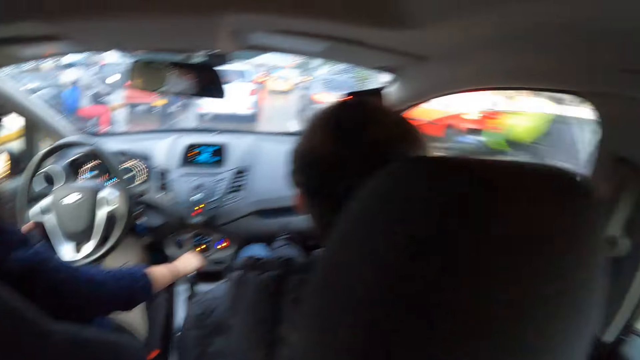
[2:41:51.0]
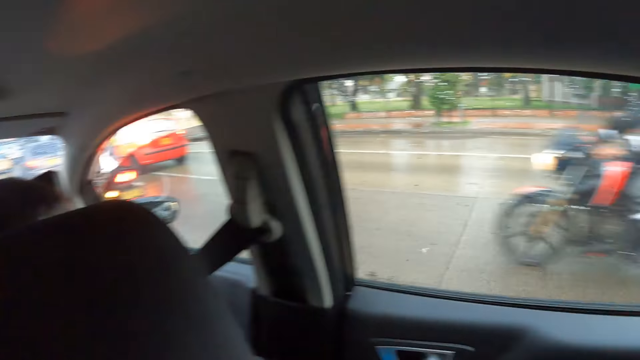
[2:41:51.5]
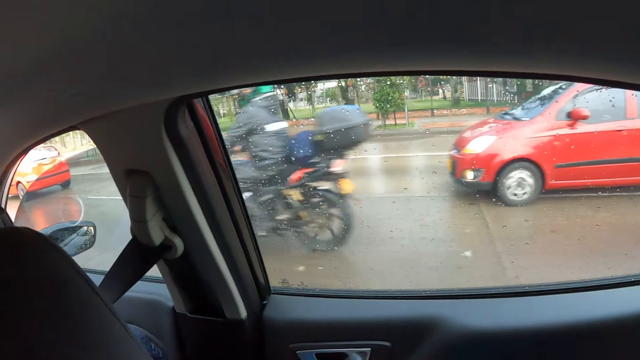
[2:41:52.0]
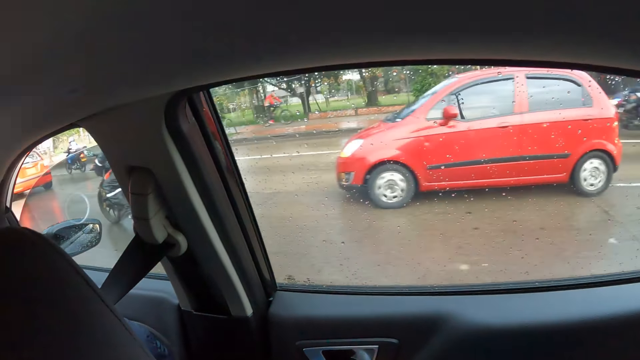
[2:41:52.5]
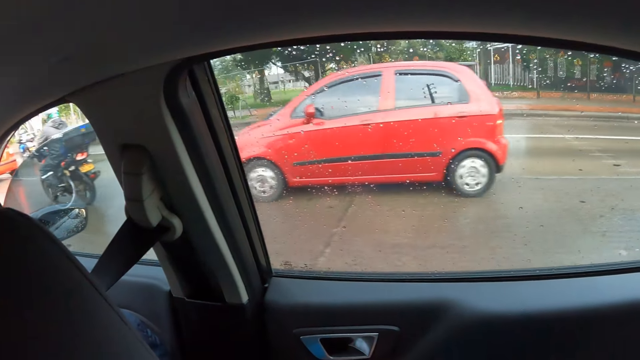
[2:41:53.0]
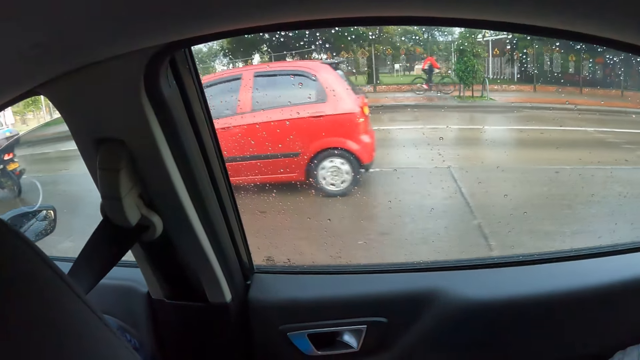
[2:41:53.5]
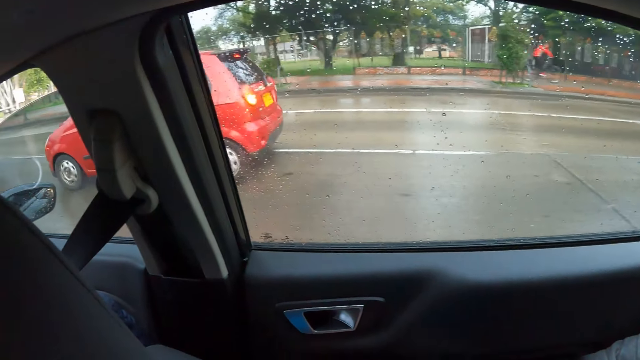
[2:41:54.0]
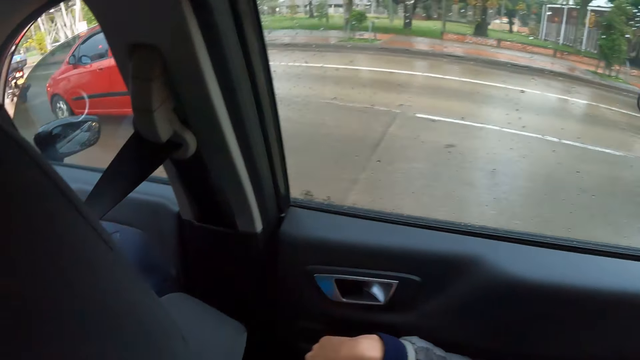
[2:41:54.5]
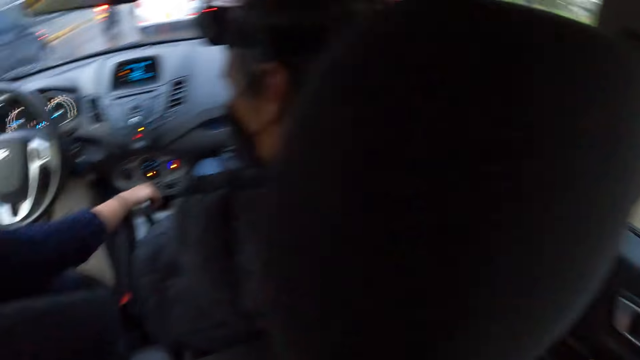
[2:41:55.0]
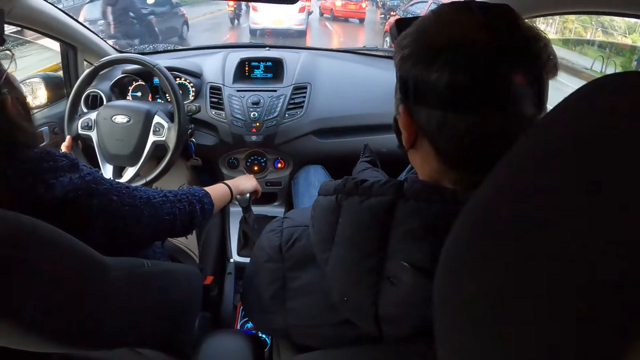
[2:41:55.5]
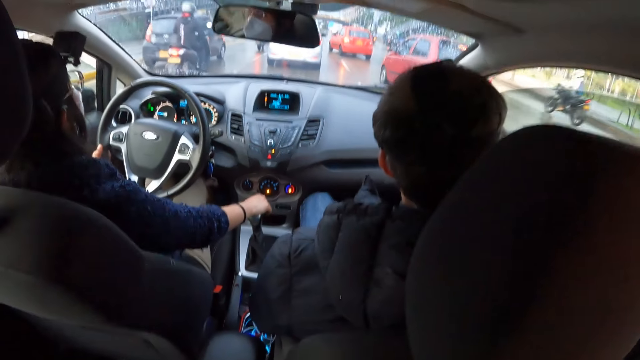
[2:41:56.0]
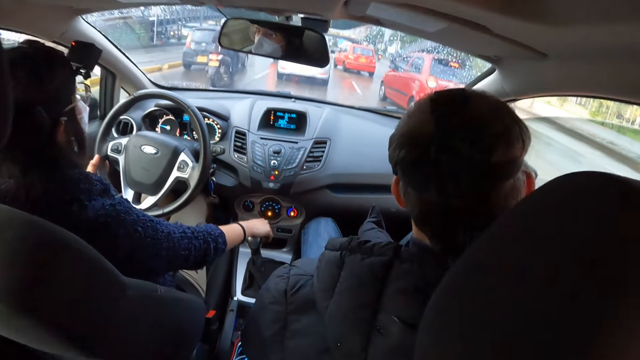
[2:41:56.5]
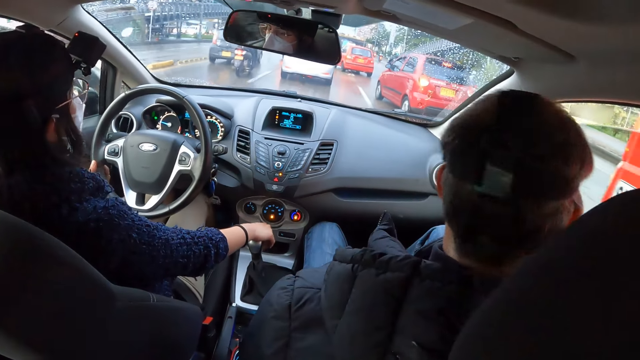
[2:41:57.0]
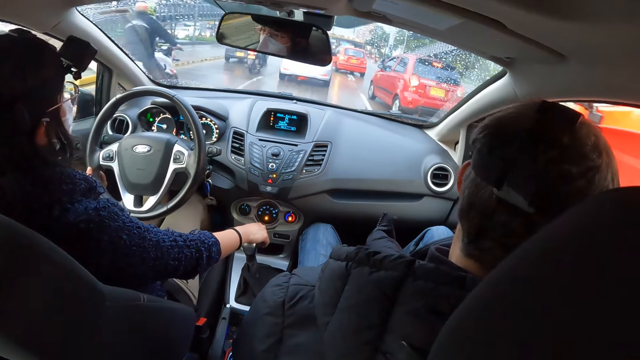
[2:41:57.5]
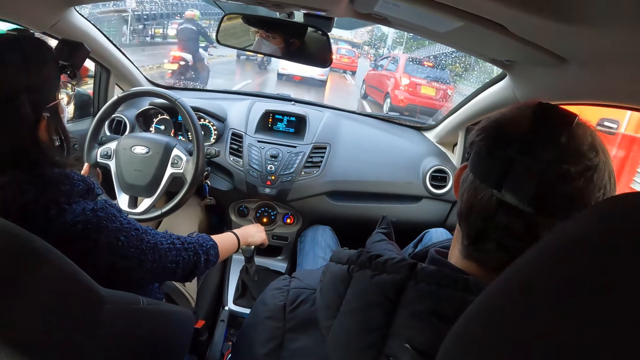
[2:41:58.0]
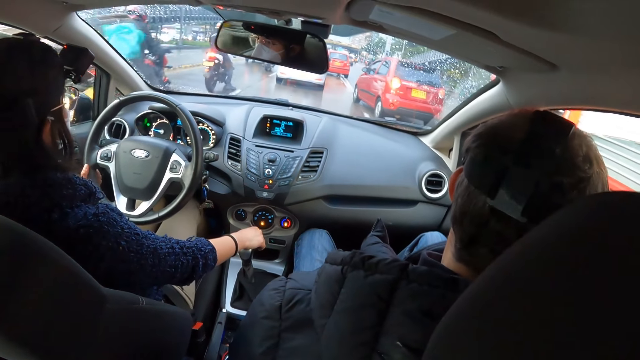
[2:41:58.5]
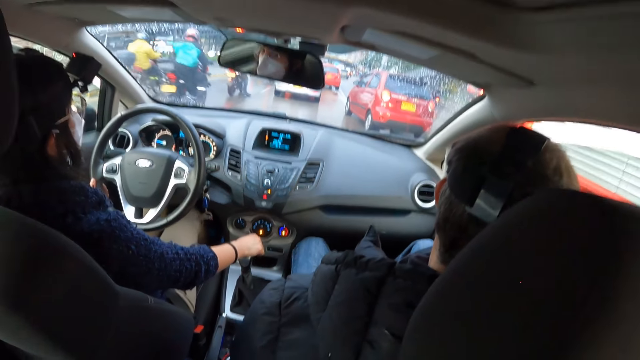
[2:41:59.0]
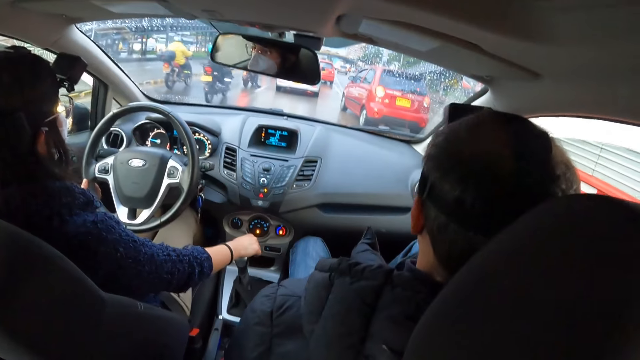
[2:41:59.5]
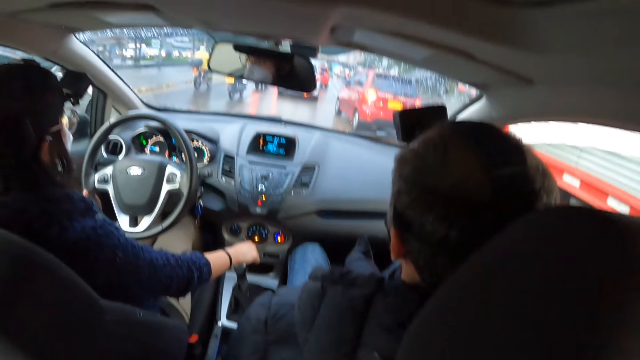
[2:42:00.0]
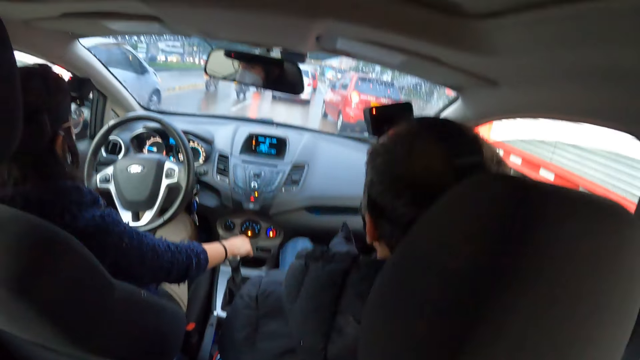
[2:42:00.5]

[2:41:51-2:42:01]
The camera wearer looks around. A man interacts with a woman in the car. The woman drives the car.

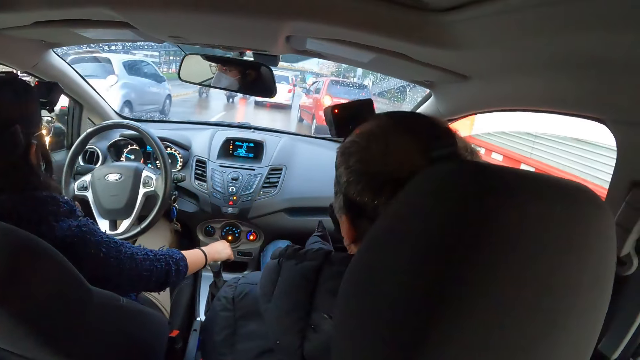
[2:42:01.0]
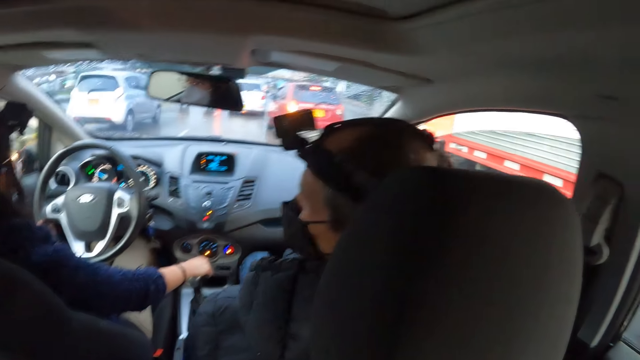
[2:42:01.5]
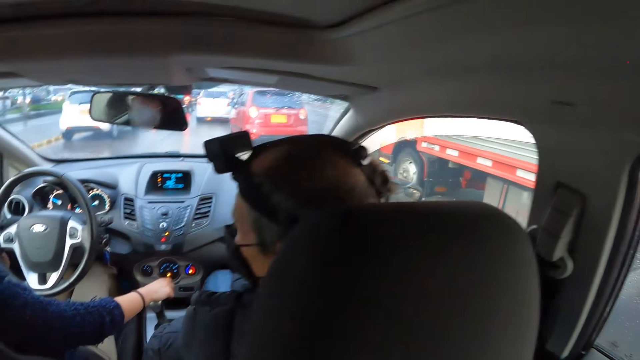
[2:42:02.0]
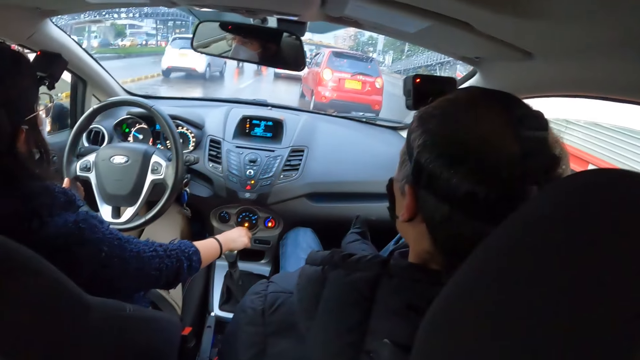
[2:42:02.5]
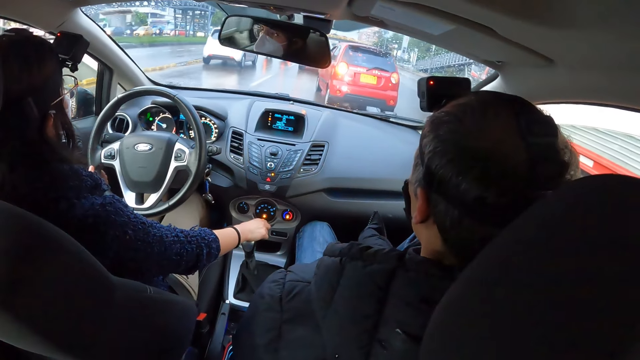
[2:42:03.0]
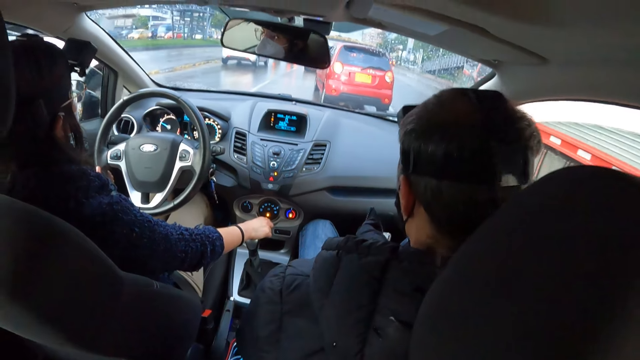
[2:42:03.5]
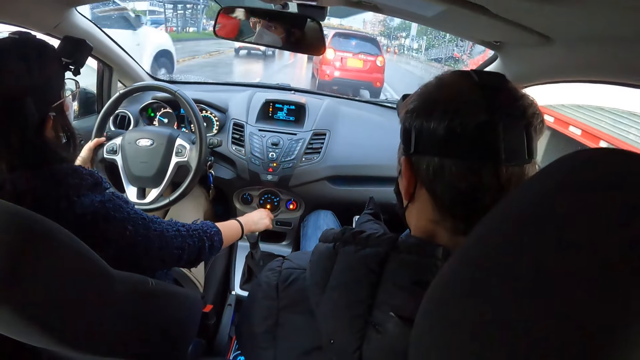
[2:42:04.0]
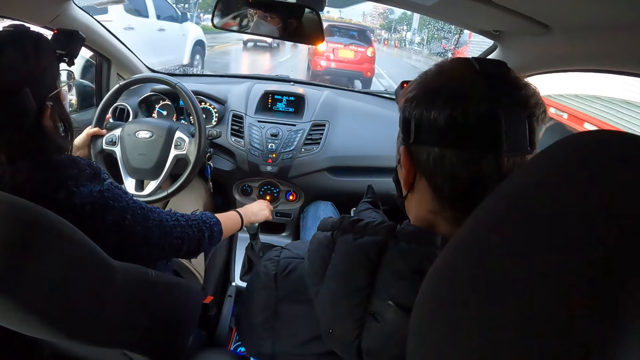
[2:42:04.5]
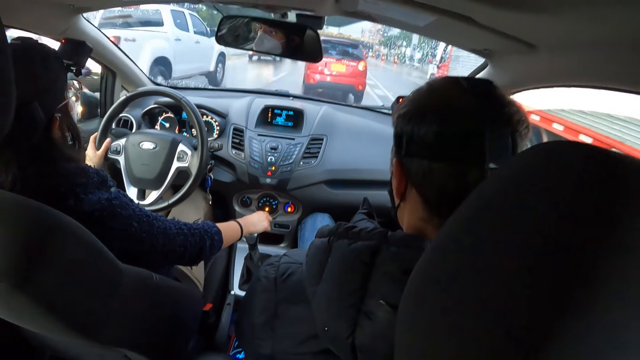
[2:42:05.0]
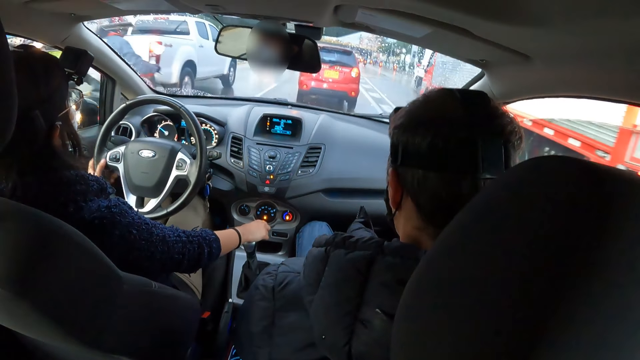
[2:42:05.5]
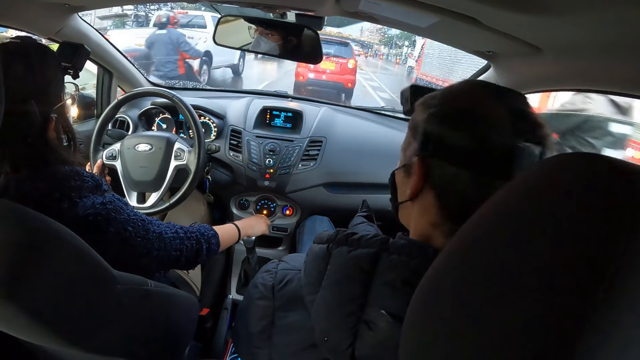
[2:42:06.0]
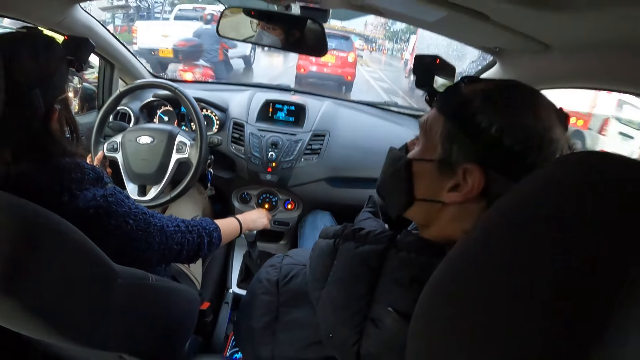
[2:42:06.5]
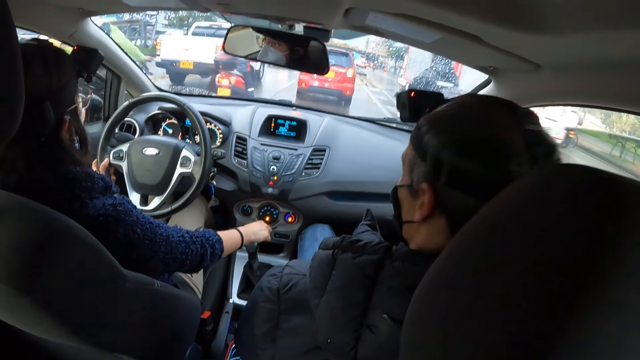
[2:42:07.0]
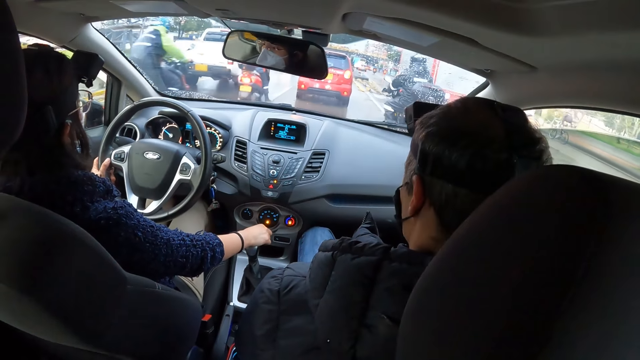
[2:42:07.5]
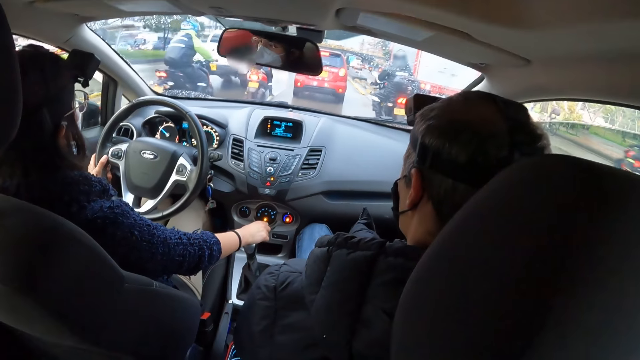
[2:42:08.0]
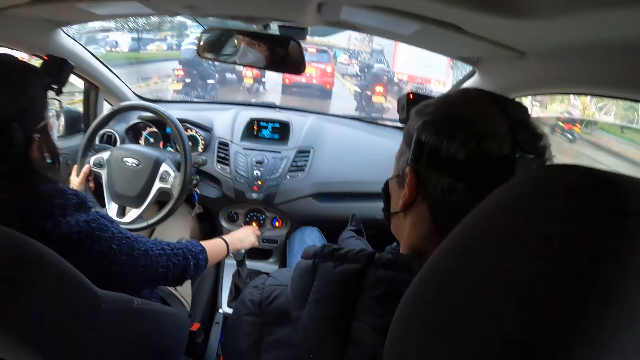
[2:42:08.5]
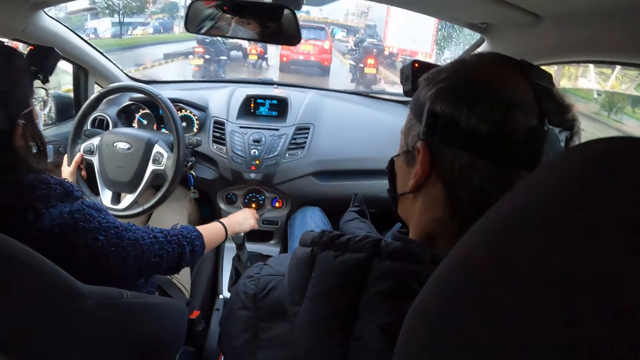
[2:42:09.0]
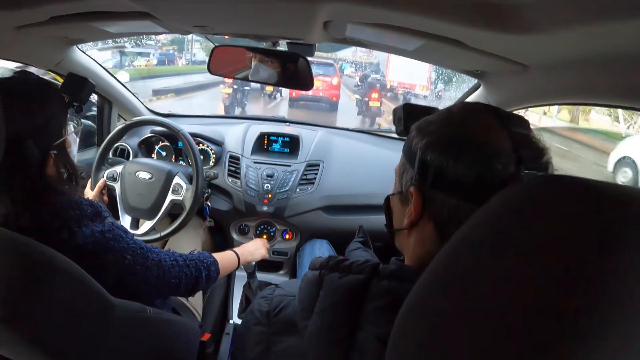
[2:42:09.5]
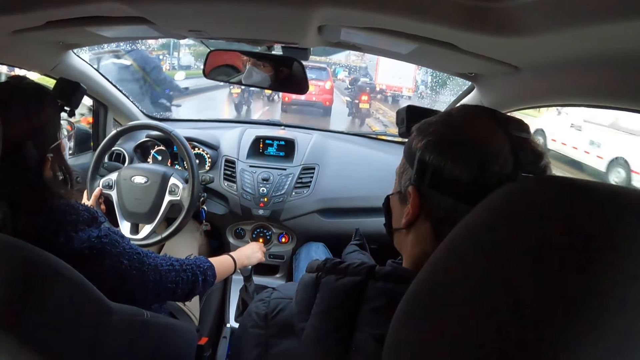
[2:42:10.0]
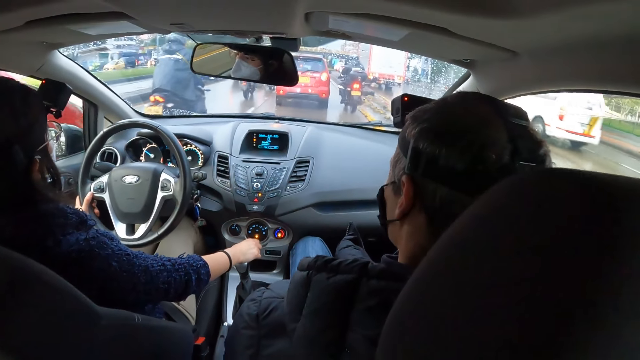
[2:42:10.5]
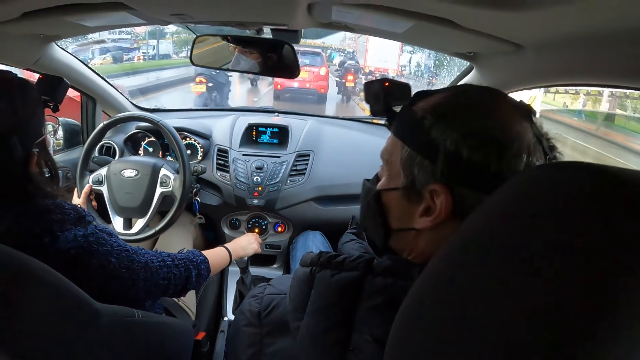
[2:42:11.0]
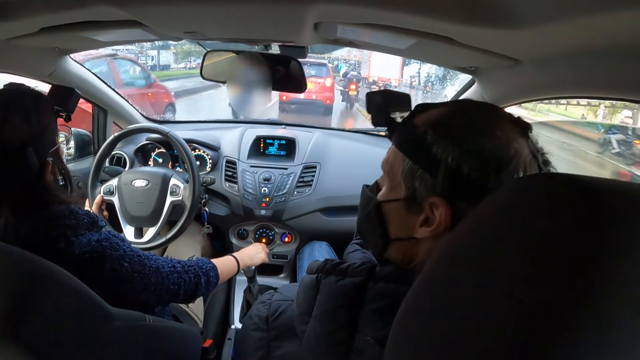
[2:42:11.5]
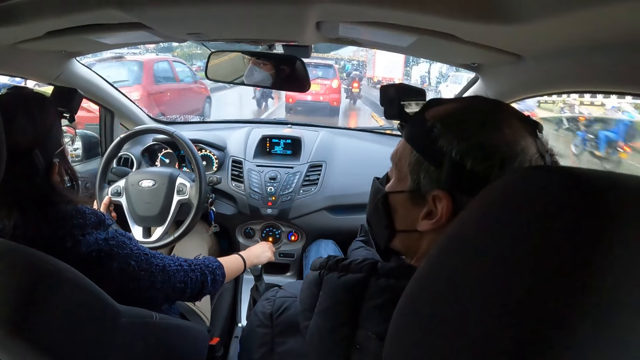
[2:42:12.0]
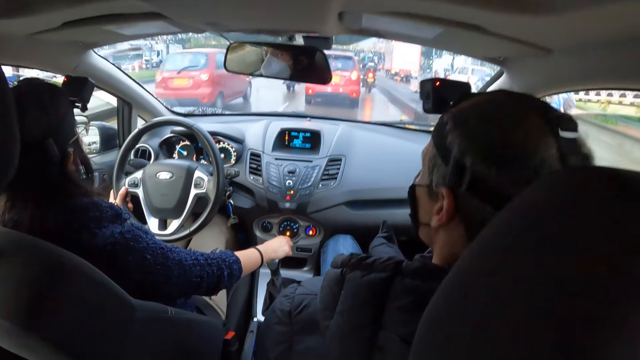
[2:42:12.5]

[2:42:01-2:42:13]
A man operates a phone in his left hand.
